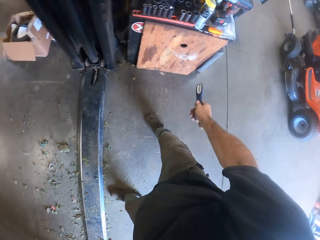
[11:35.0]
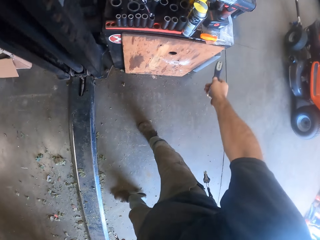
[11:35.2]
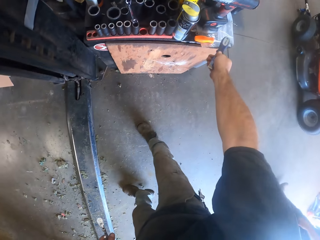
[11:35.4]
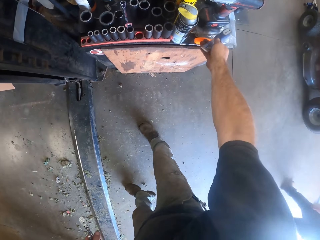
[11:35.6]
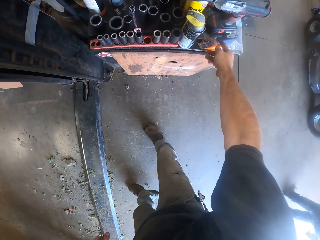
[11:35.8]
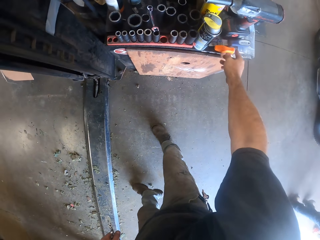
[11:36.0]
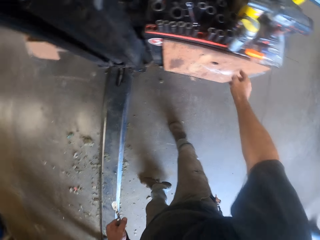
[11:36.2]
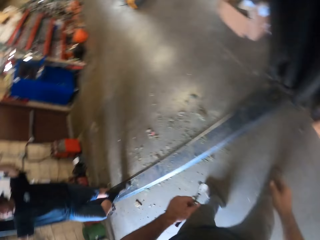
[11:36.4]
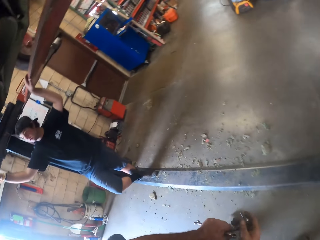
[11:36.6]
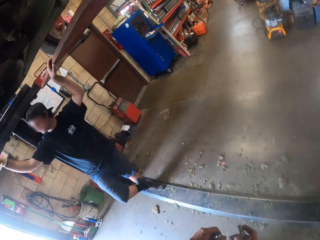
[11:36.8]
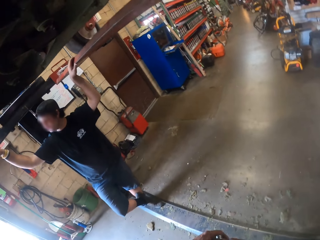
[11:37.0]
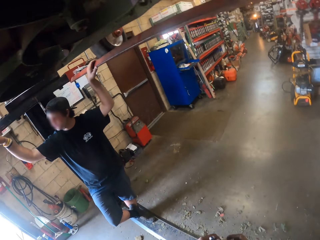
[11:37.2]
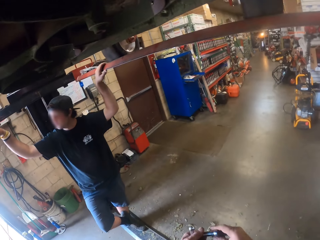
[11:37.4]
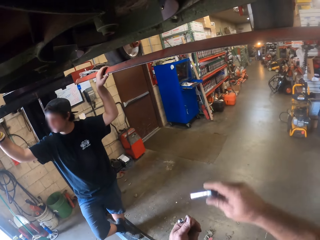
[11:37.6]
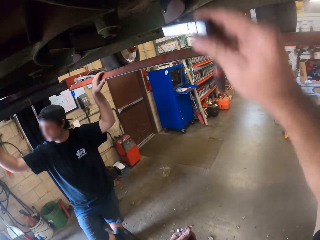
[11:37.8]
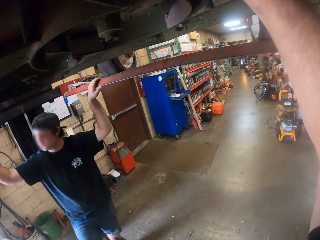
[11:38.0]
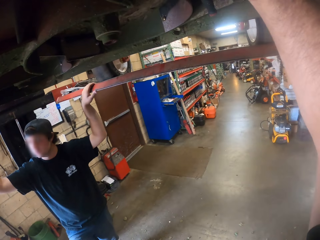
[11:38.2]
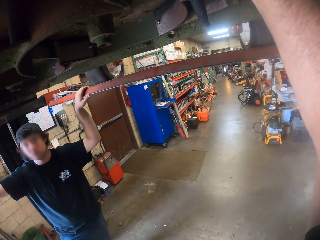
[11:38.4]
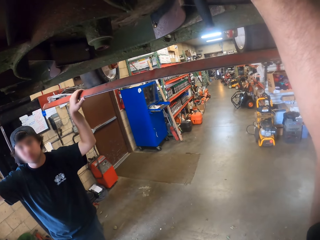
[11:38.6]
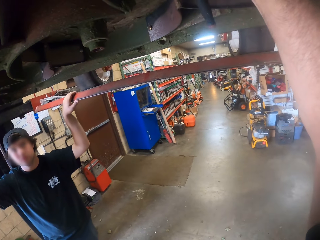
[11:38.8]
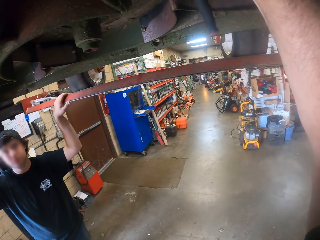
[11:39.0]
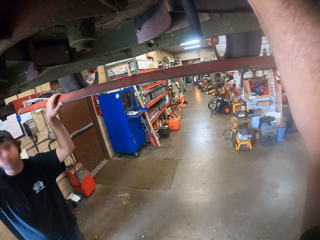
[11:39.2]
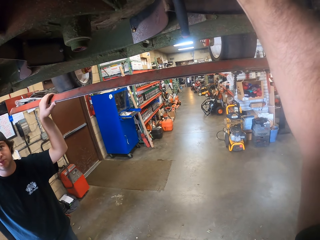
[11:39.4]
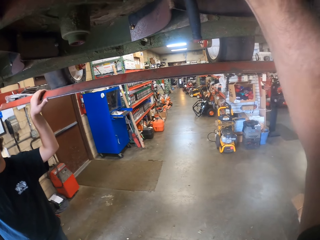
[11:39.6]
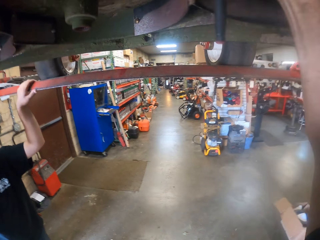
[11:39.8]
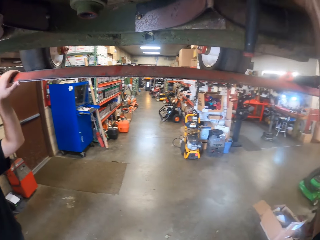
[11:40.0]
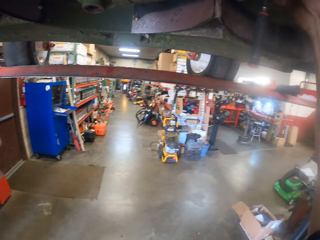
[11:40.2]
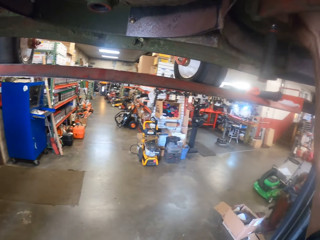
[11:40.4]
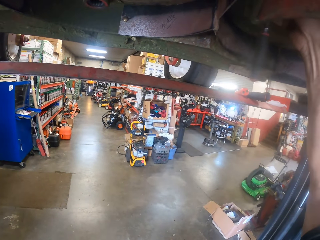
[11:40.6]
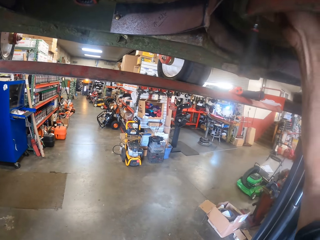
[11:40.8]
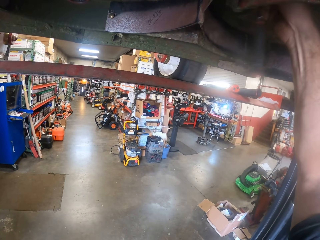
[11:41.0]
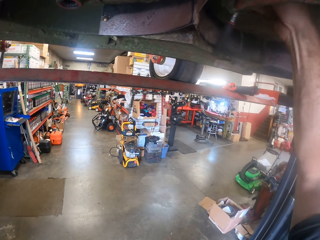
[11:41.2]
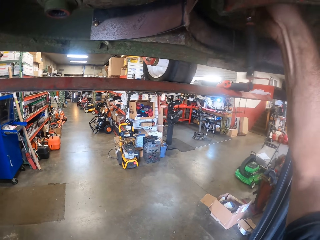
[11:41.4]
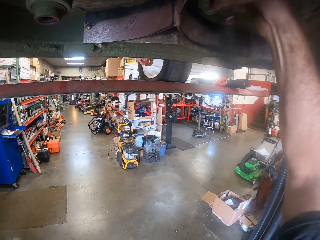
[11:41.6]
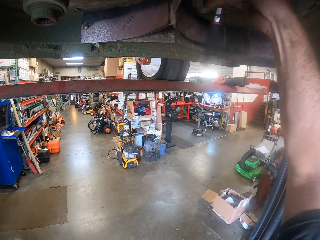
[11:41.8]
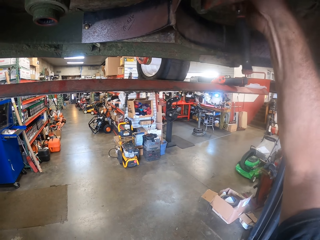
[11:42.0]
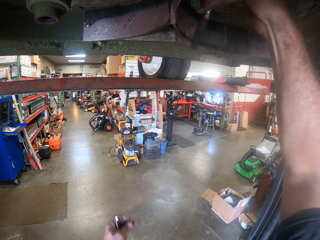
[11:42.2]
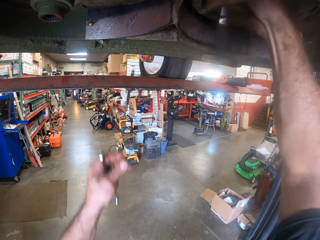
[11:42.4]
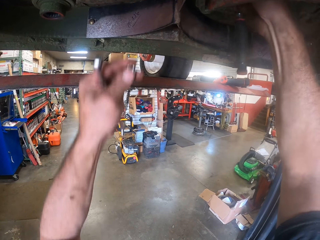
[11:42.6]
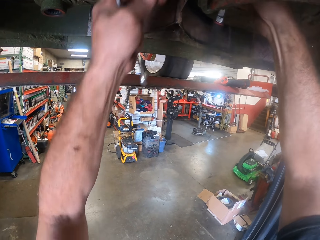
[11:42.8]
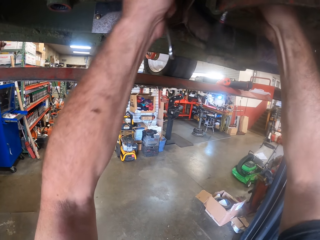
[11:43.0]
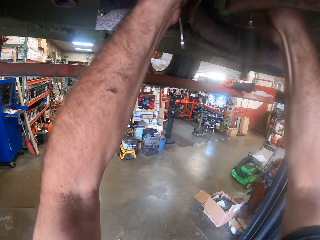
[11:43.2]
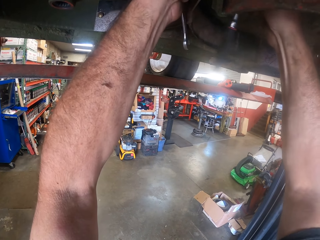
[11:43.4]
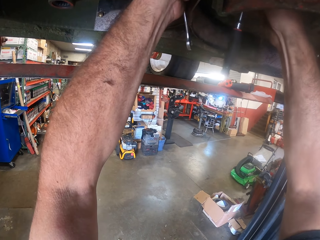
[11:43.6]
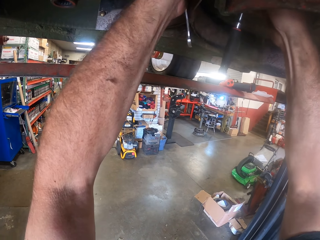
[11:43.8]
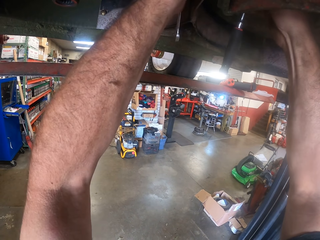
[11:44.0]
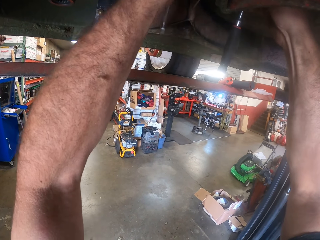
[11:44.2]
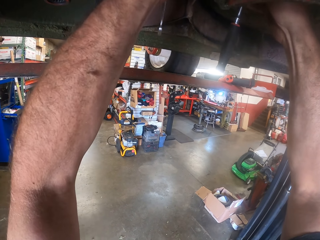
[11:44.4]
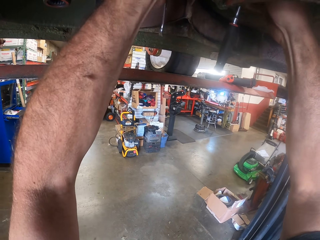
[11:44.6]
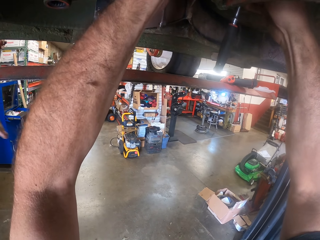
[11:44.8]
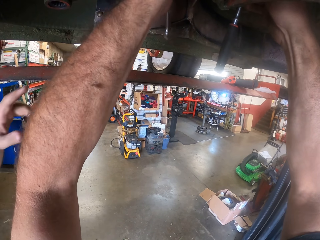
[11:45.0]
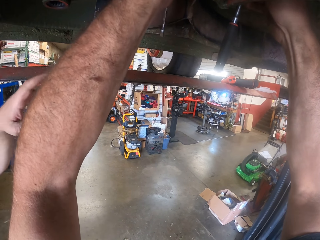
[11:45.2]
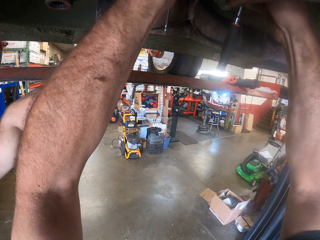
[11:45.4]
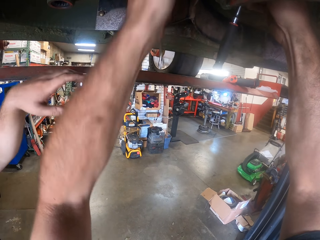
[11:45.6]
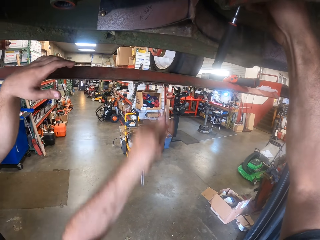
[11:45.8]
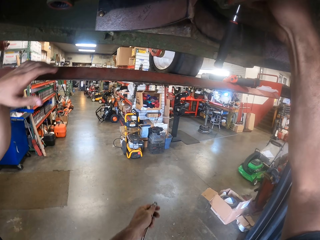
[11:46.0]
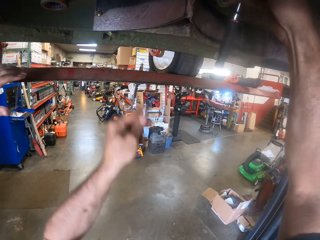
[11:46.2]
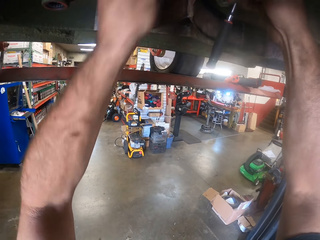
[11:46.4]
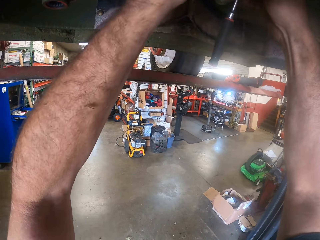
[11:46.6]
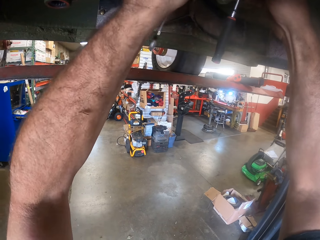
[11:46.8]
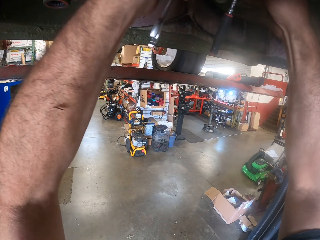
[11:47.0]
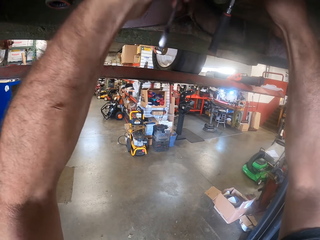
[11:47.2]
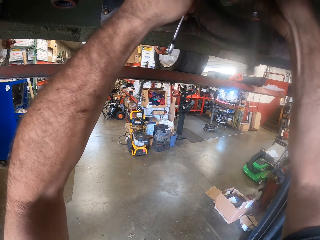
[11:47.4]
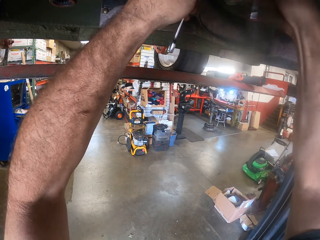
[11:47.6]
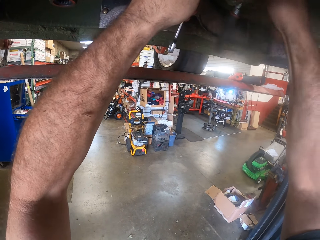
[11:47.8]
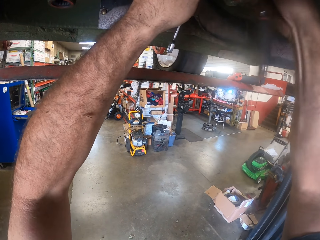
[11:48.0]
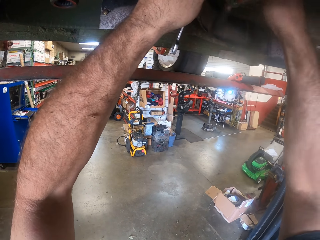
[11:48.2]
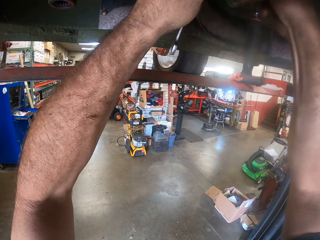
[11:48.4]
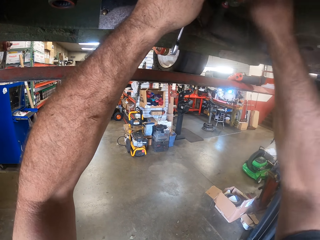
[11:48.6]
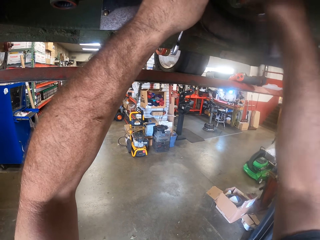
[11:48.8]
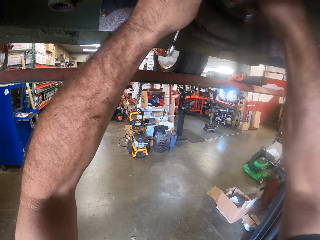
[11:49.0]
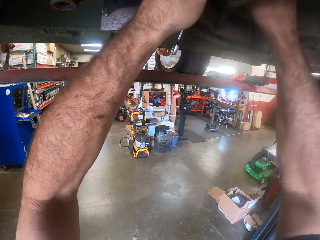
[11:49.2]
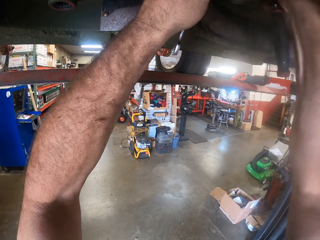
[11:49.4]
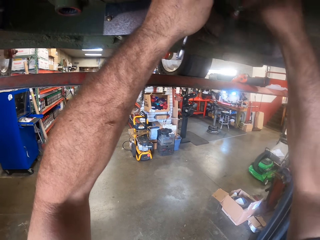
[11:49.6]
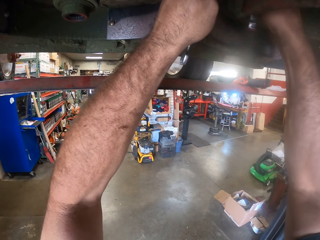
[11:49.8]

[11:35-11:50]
The camera wearer drops the scraper on the table with his right hand. A man holds metals with both hands. The camera wearer passes the bolt extractor holder to his right hand. He walks around the workshop, holds a metal wrench with both hands. He repairs the part underneath the lawn mower with the bolt extractor in his right hand. He tightens a screw with the metal wrench. He repairs the part underneath the lawn mower with both hands. He tightens a bolt with a spanner. The man gestures his hand. The camera wearer pulls the spanner off the metal. He tightens the bolt with the spanner. He tightens the screw with the metal wrench.

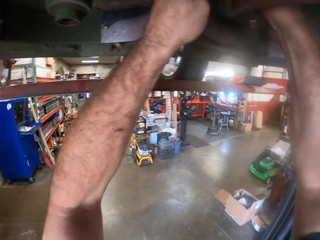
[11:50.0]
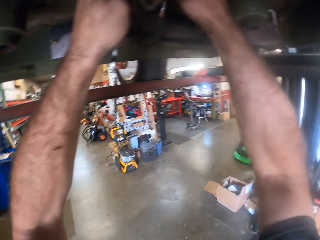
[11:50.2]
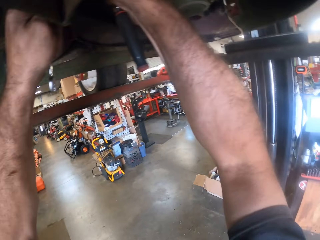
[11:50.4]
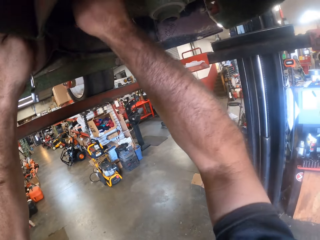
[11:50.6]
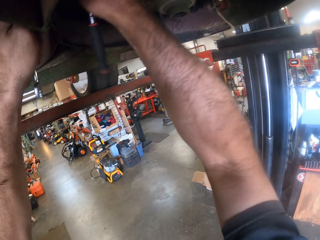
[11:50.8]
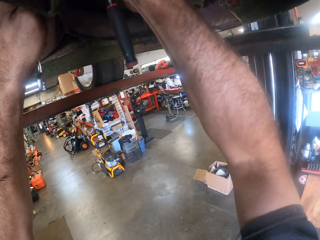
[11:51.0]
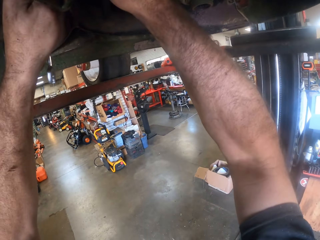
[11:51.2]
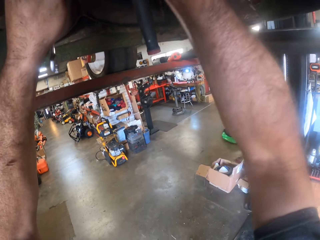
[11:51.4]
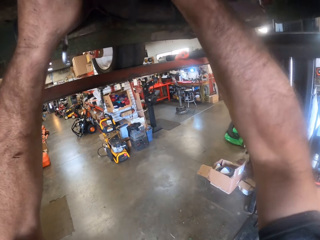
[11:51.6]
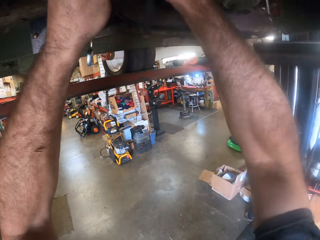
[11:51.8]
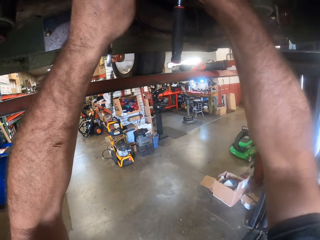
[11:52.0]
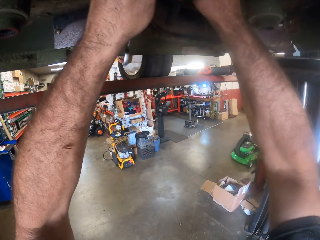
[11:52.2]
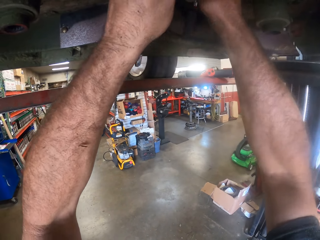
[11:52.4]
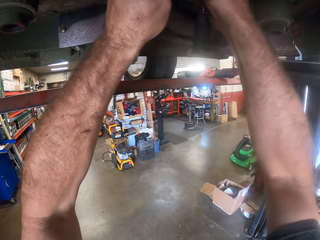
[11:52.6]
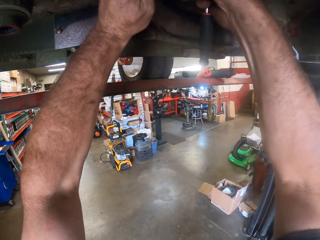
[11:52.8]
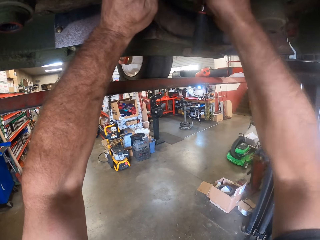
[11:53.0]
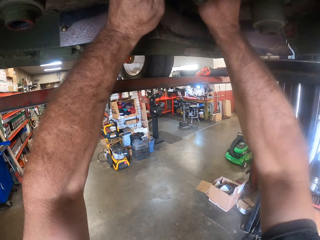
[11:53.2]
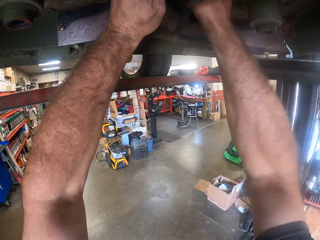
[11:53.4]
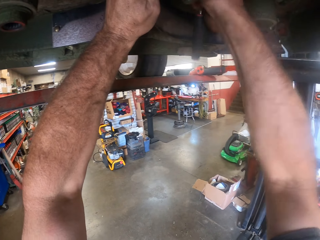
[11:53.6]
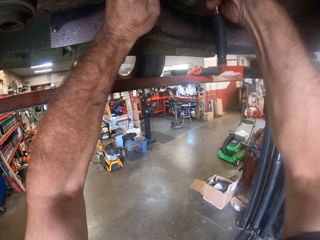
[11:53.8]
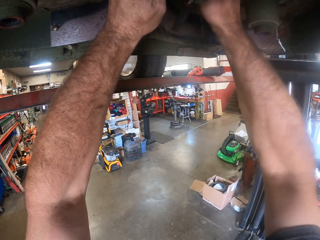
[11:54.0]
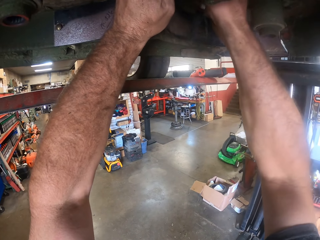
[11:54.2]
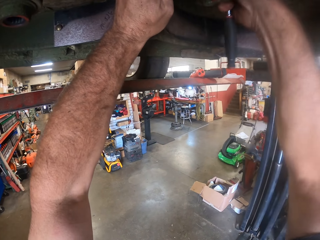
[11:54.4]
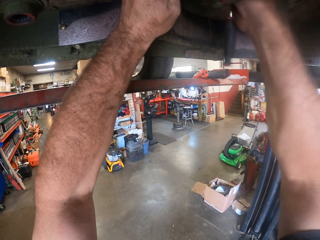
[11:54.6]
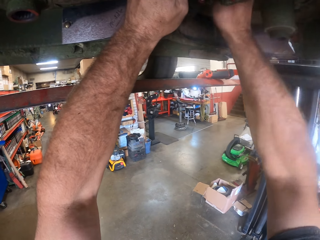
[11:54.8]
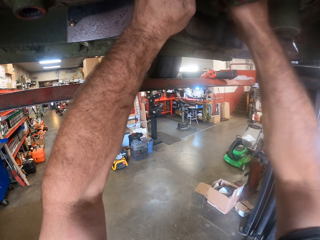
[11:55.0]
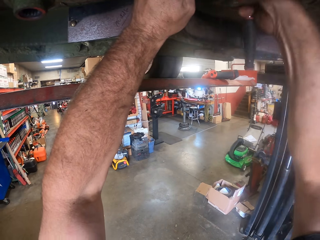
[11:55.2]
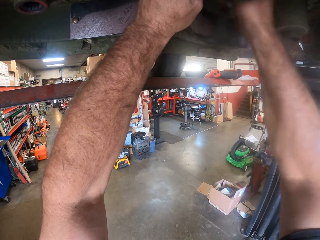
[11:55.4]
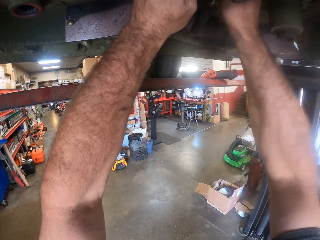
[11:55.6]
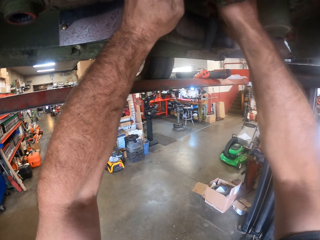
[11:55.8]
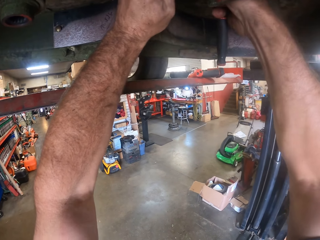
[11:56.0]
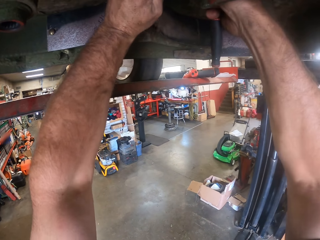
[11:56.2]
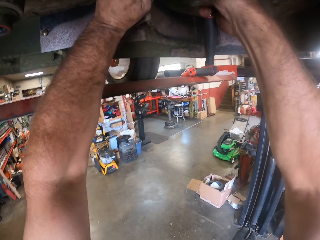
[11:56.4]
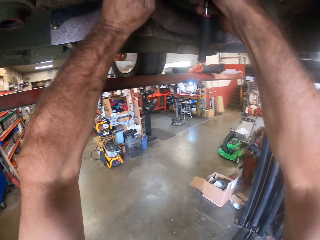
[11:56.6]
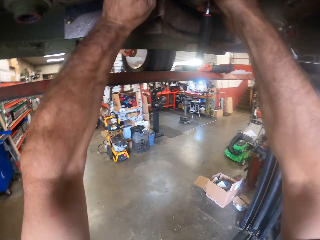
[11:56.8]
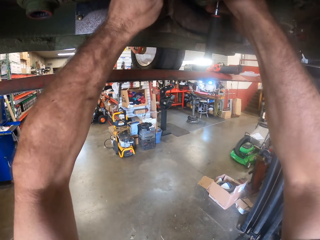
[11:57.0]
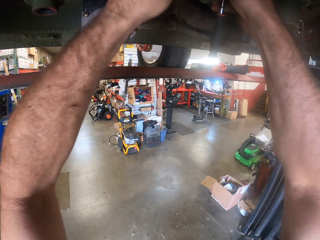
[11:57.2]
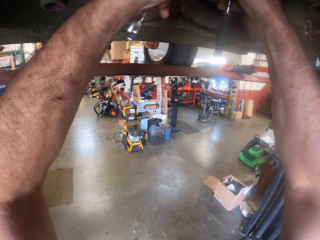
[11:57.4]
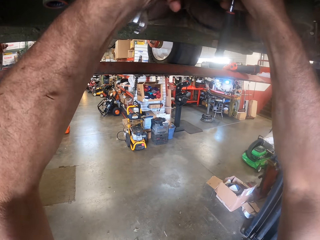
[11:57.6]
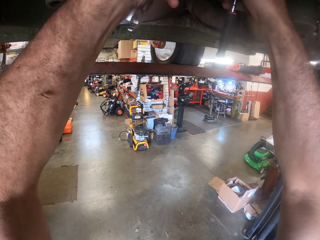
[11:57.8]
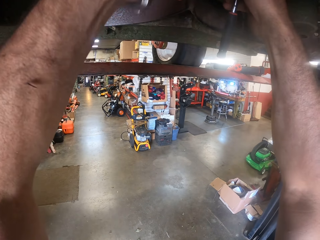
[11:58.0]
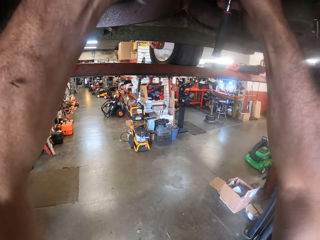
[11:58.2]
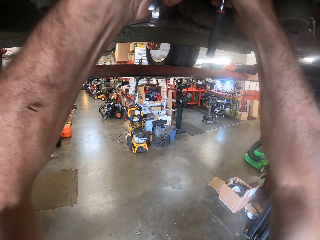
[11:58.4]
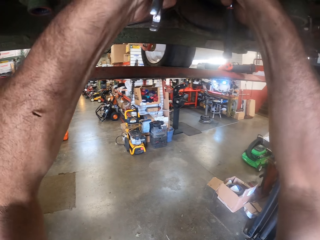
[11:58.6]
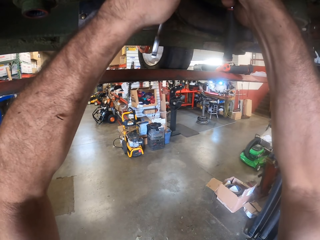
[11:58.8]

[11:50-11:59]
The camera wearer tightens a bolt with a spanner. They tighten a screw with a metal wrench. They tighten the bolt with the spanner.
